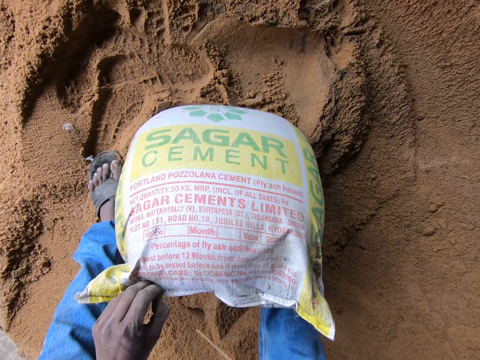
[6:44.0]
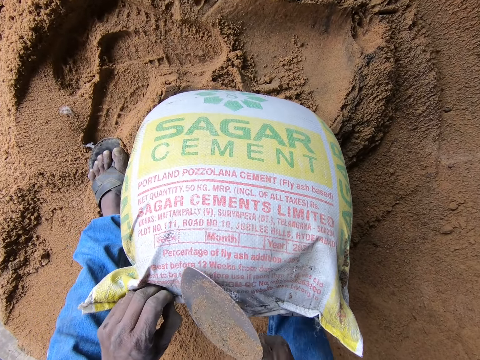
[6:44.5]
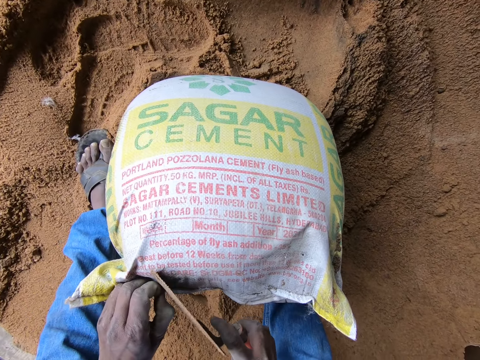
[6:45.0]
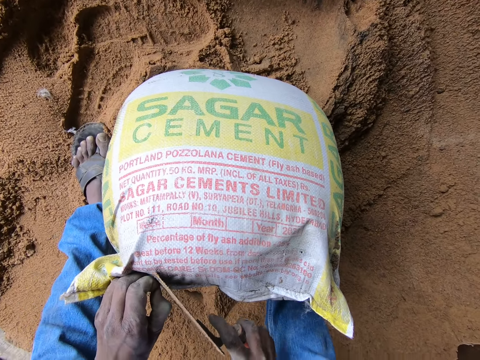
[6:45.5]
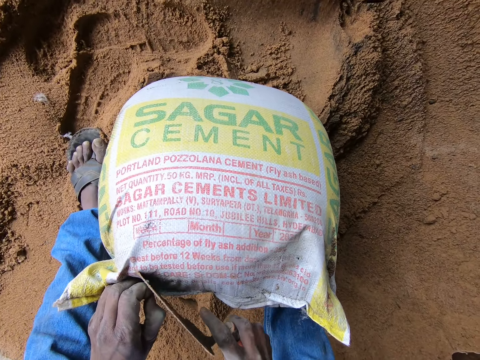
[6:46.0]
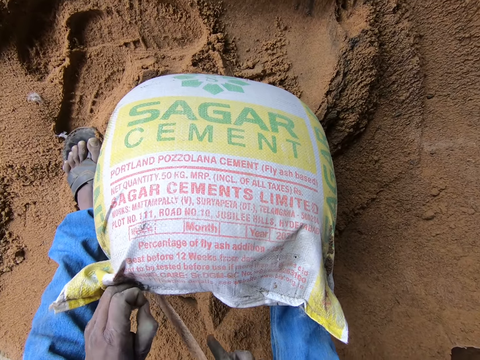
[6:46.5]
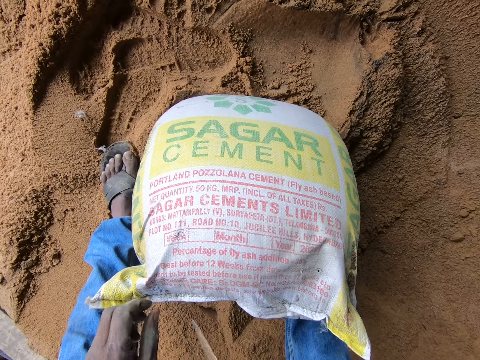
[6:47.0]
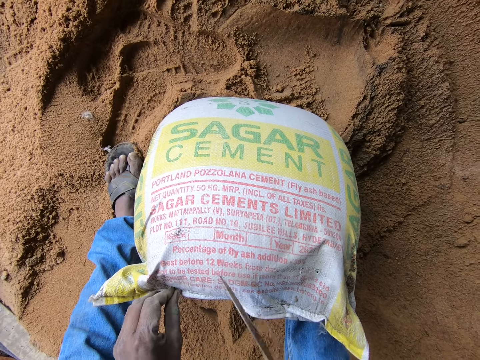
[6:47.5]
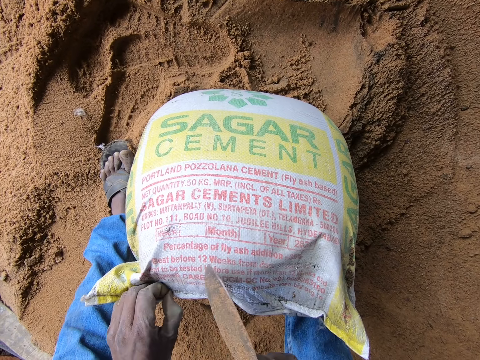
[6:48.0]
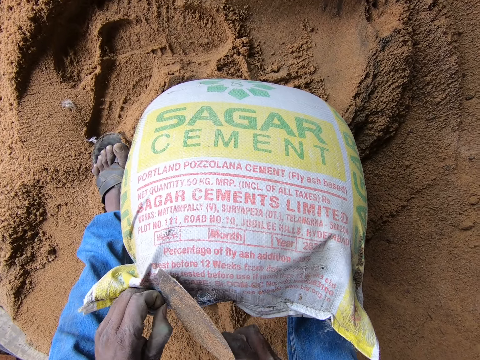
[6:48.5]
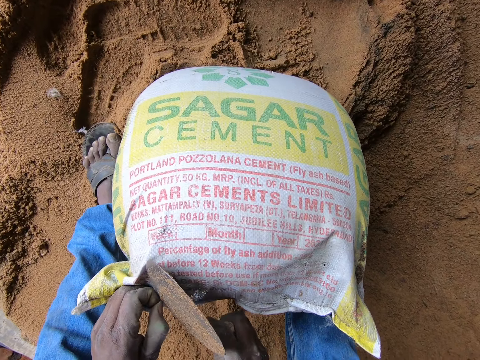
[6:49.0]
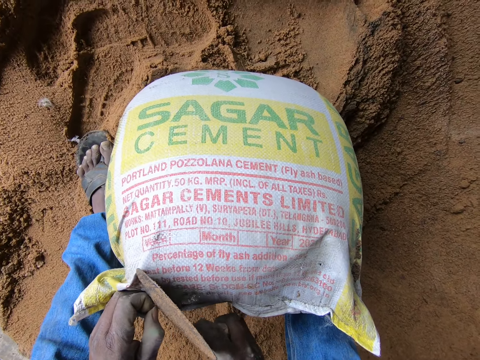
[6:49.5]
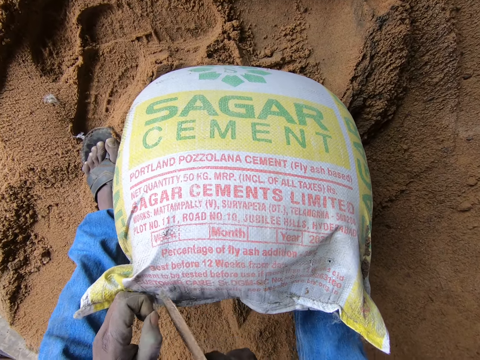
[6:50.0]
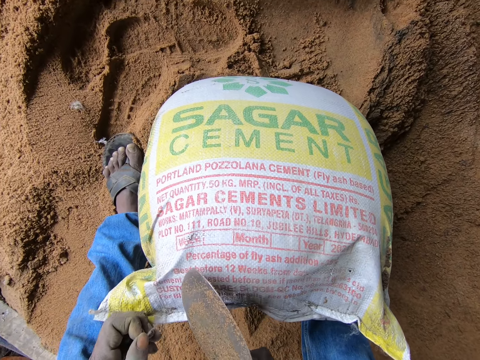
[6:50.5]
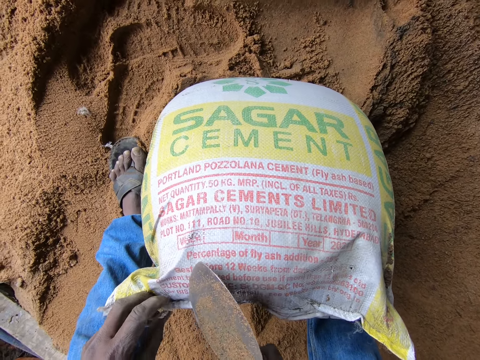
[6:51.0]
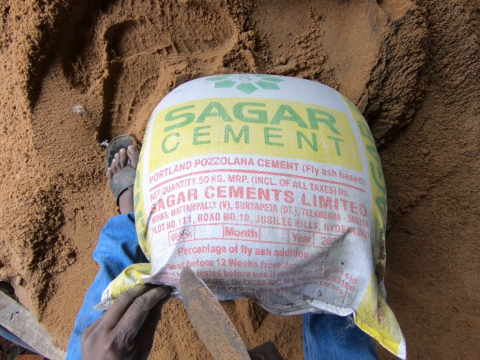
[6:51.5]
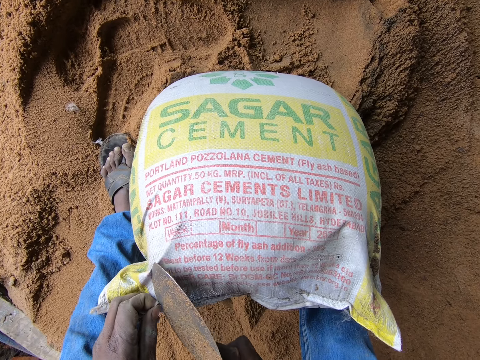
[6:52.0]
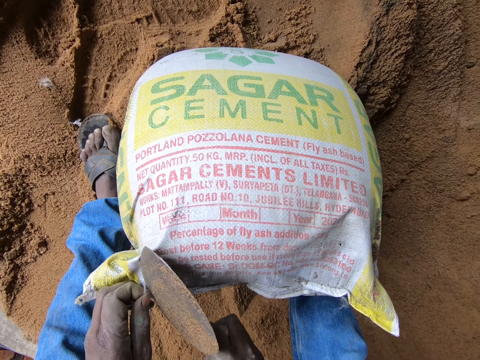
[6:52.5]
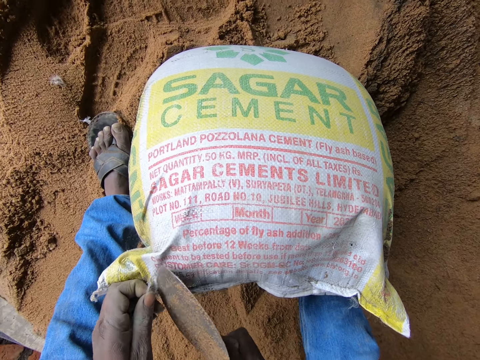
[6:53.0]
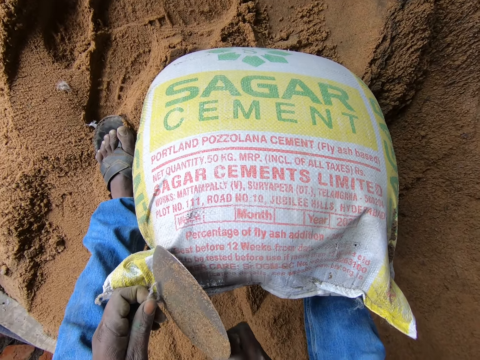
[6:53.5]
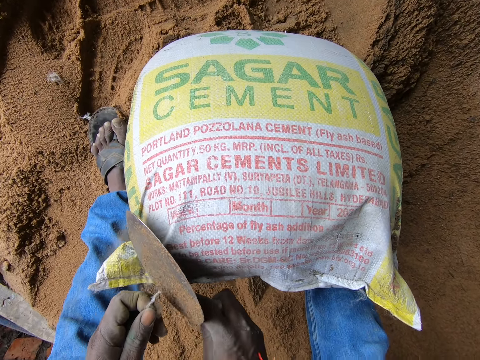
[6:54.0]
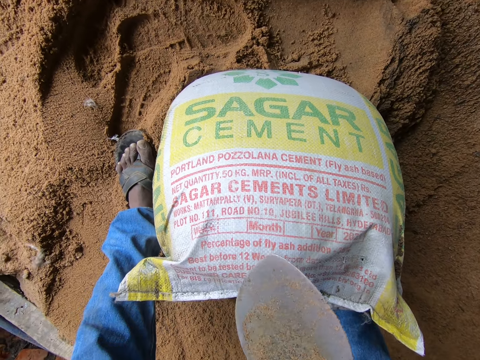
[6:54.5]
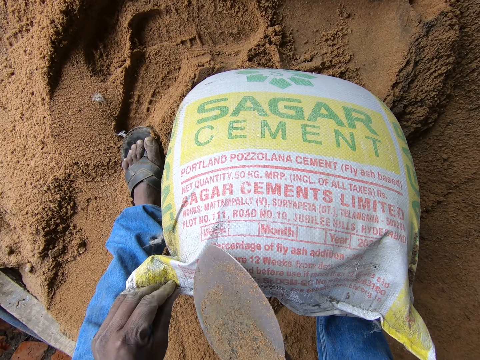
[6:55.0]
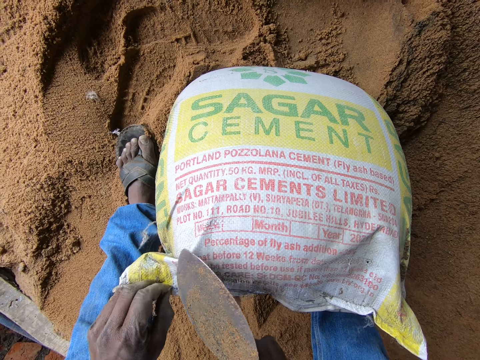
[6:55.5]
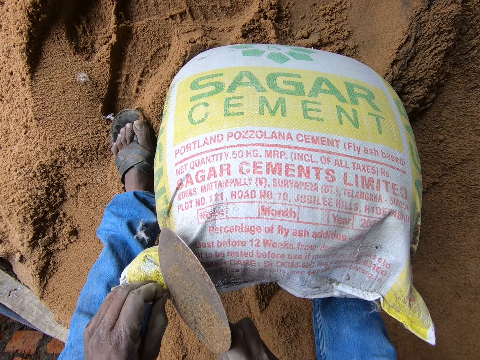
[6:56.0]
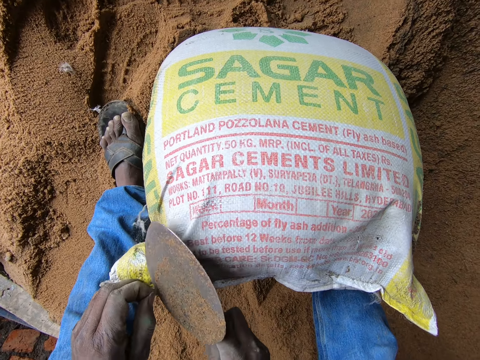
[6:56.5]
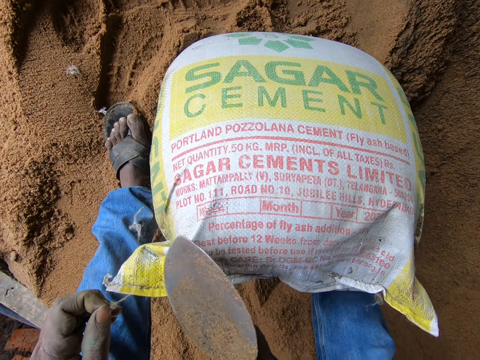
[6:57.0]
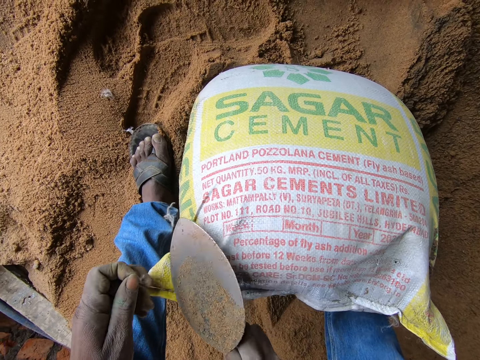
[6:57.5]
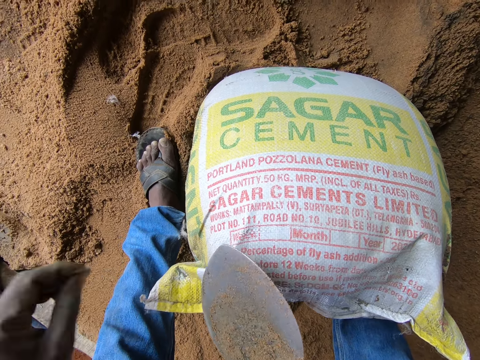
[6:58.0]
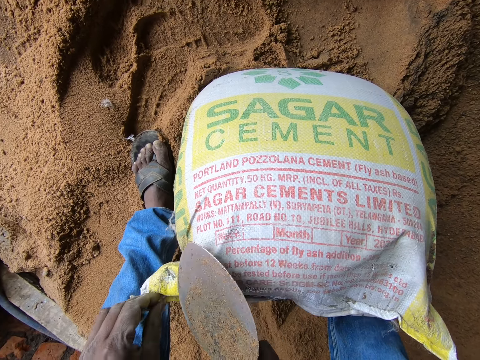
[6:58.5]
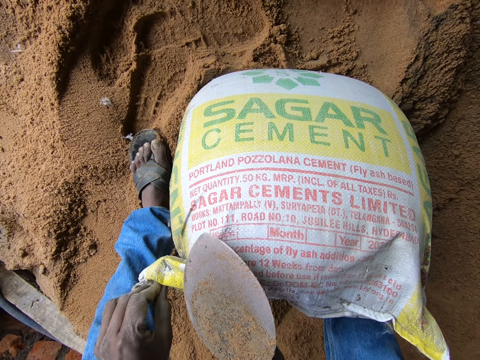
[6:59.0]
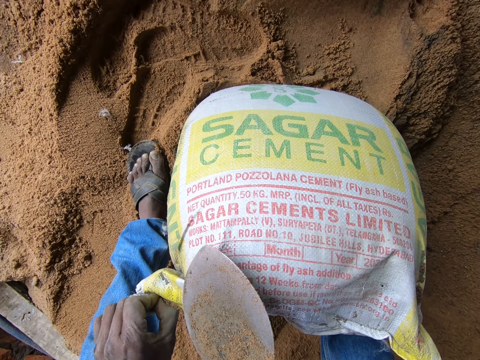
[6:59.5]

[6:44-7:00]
The camera wearer picks the trowel from the sand. They cut the thread on the cement bag with the trowel. They pull the thread on the cement bag. They cut the thread on the cement bag with the trowel. They throw the thread on the floor. They cut the thread on the cement bag with the trowel. They throw the thread on the floor.

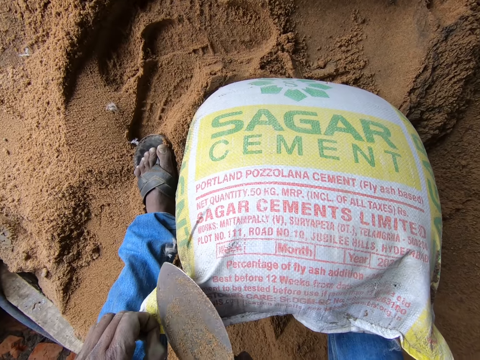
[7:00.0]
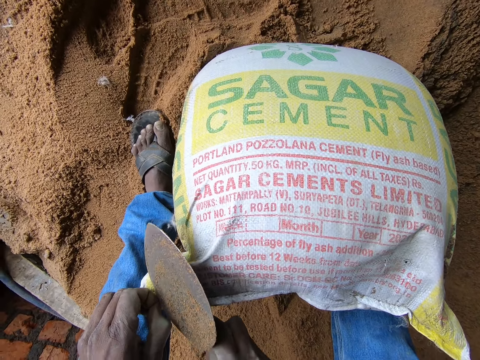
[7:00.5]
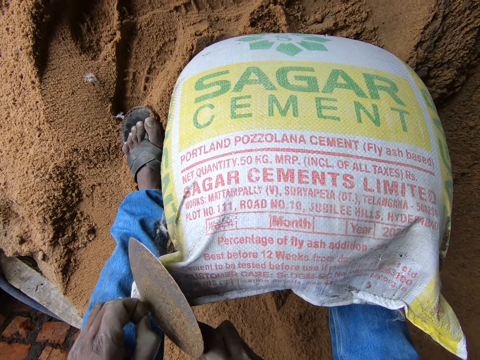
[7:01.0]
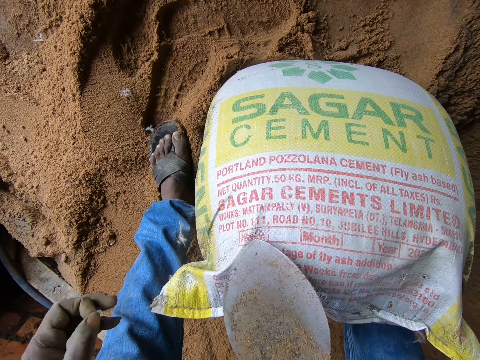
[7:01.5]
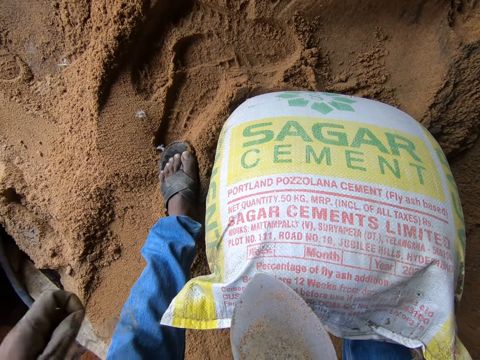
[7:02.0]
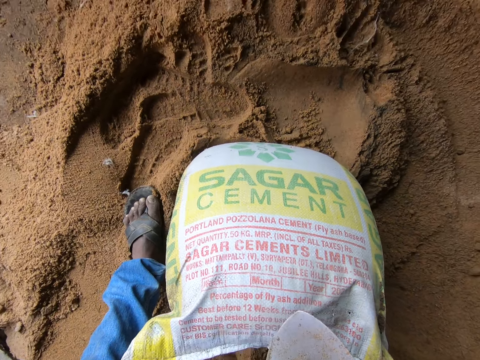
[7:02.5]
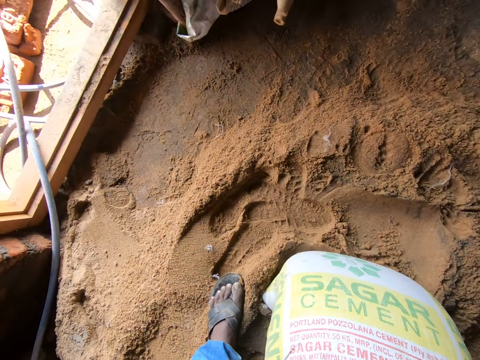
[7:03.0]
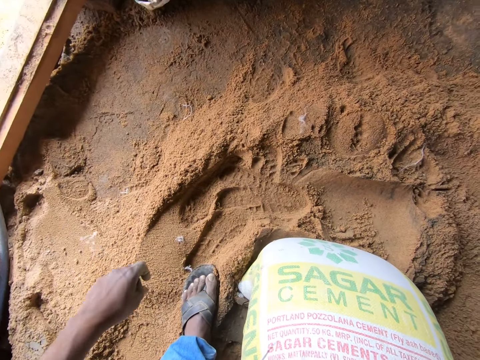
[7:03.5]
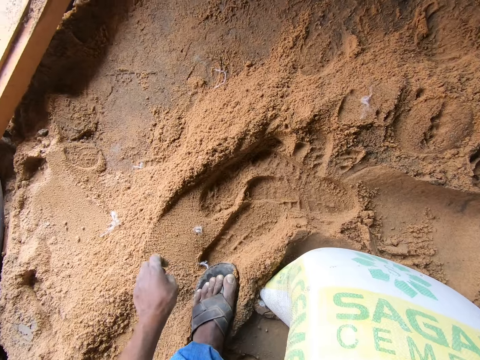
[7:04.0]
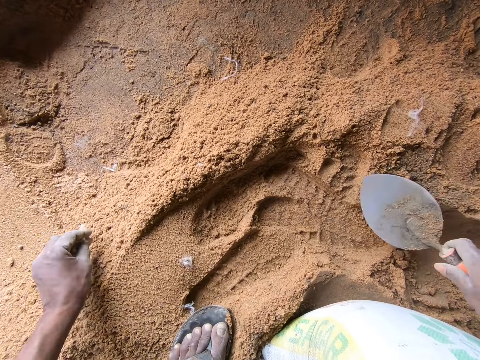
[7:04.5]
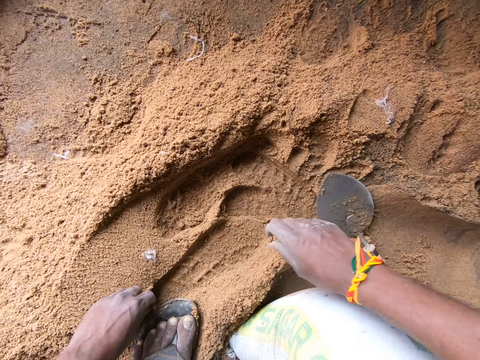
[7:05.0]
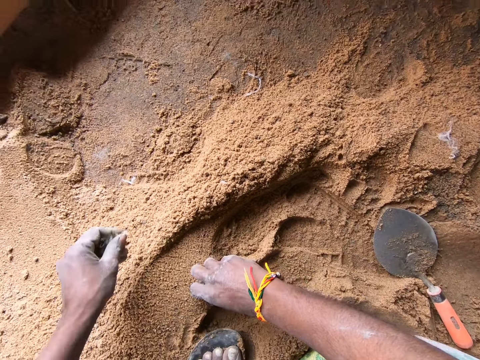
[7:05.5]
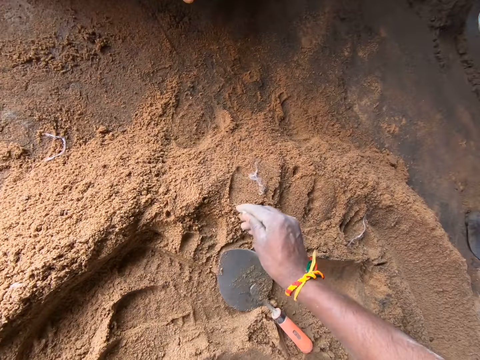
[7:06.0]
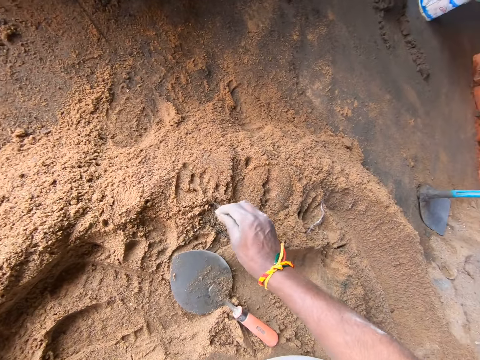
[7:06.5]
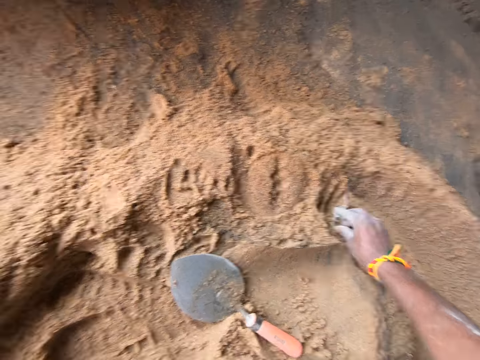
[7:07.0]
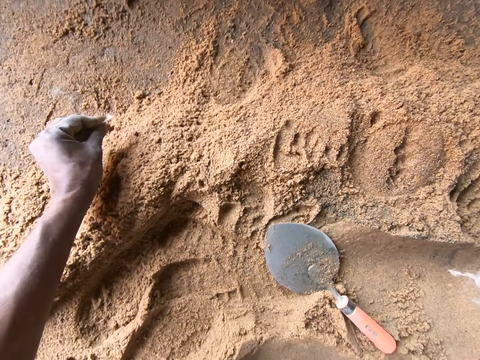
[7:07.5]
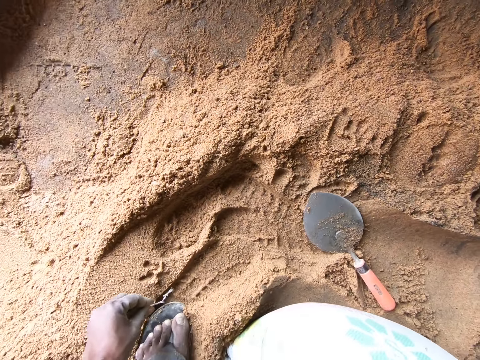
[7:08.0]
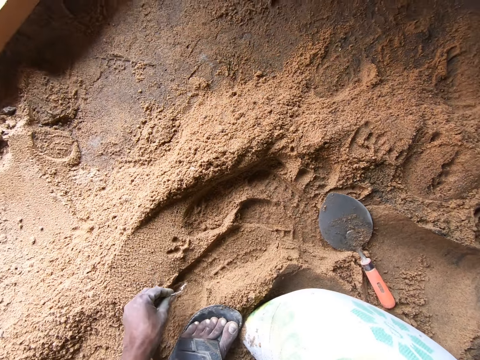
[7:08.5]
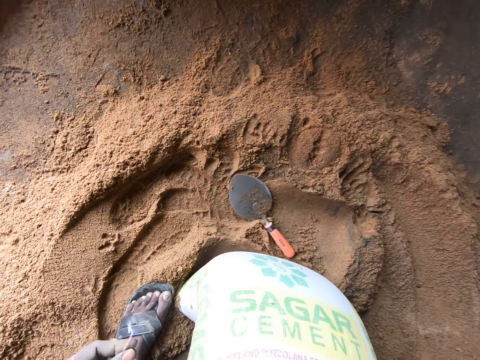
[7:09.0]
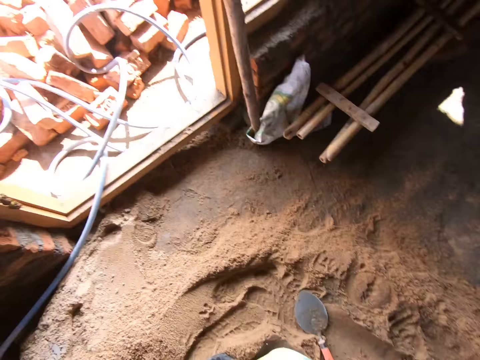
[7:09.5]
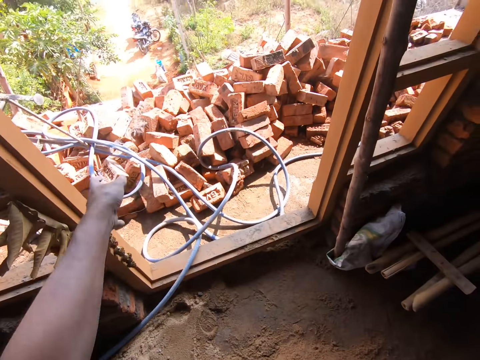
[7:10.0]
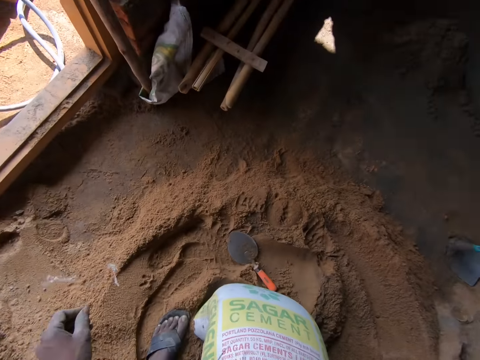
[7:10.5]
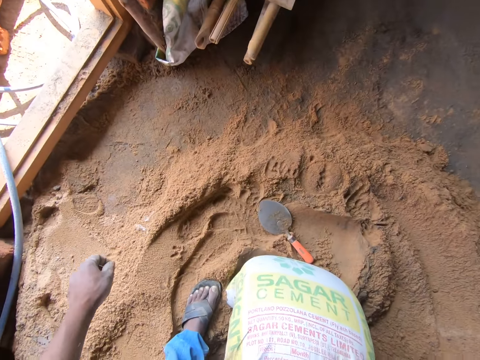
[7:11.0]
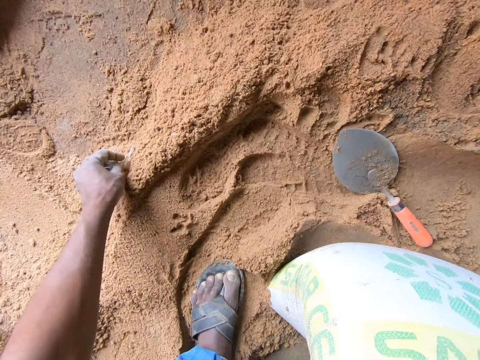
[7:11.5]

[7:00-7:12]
The camera wearer cuts the thread on the cement bag with the trowel. They pull the thread on the cement bag. They drop the trowel on the floor. They pick the thread from the sand. They throw the thread on the floor.
